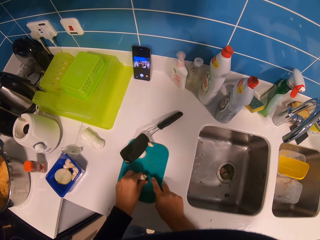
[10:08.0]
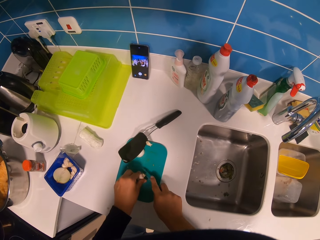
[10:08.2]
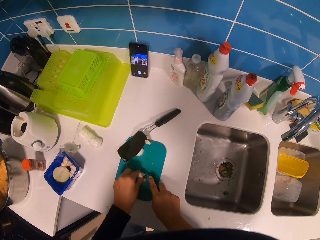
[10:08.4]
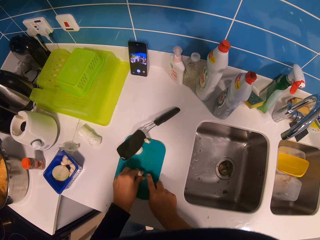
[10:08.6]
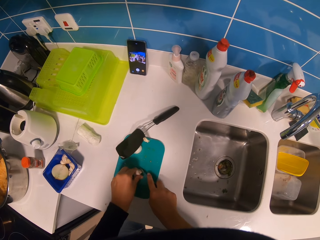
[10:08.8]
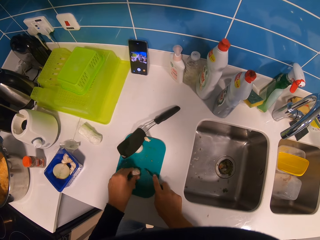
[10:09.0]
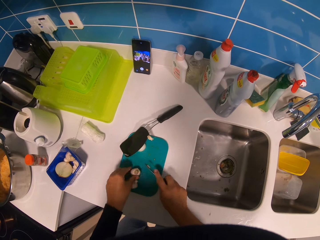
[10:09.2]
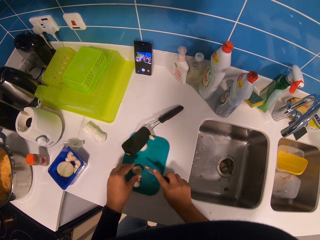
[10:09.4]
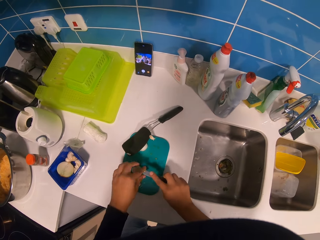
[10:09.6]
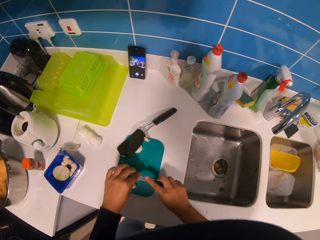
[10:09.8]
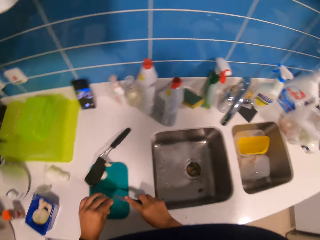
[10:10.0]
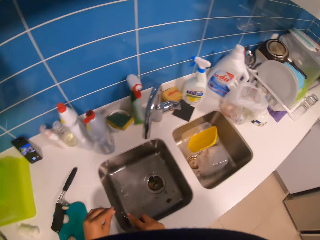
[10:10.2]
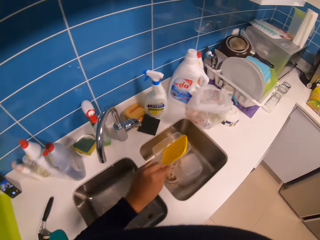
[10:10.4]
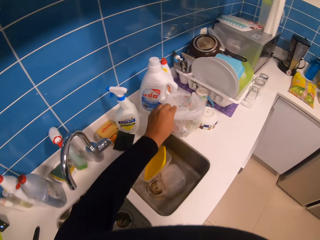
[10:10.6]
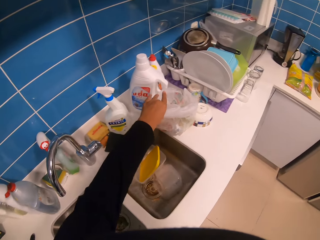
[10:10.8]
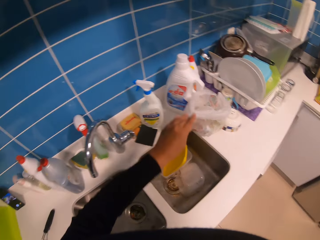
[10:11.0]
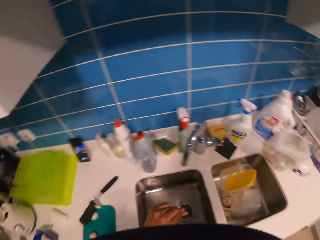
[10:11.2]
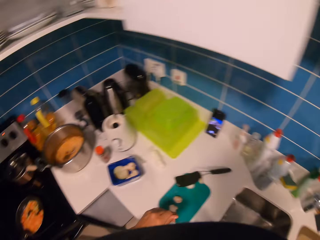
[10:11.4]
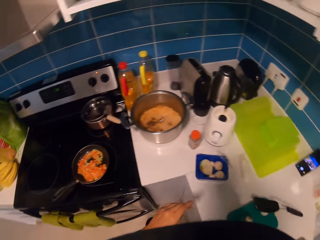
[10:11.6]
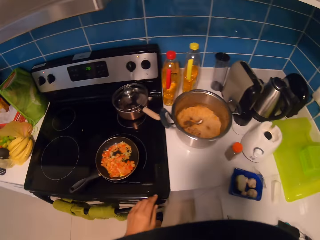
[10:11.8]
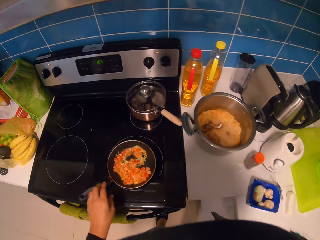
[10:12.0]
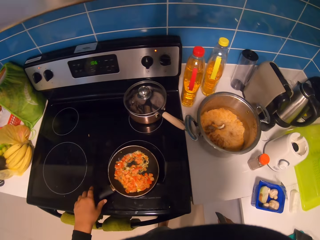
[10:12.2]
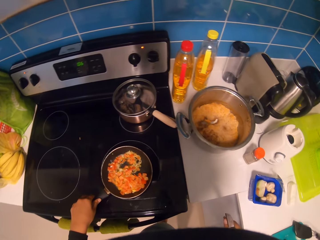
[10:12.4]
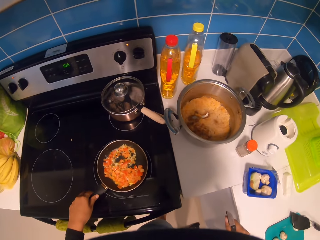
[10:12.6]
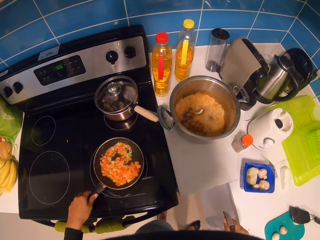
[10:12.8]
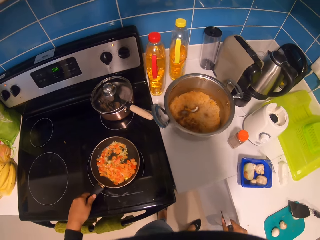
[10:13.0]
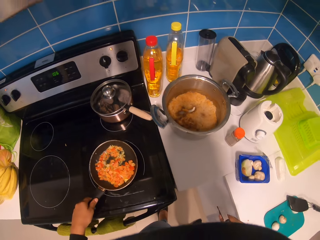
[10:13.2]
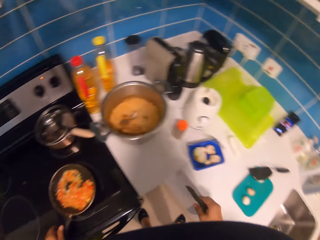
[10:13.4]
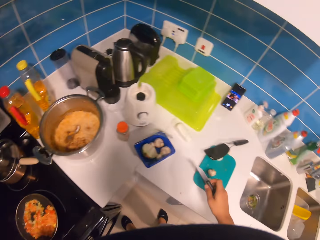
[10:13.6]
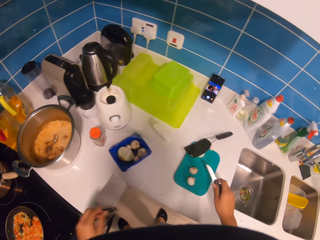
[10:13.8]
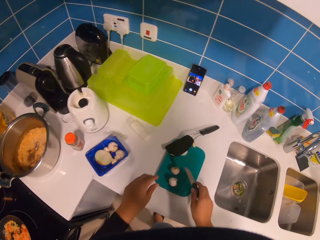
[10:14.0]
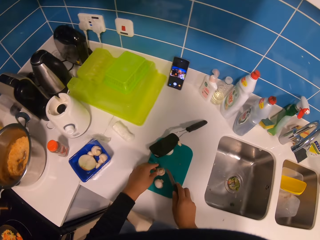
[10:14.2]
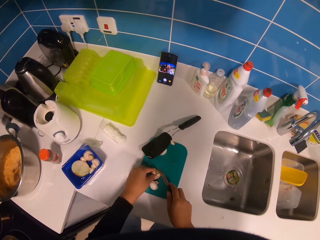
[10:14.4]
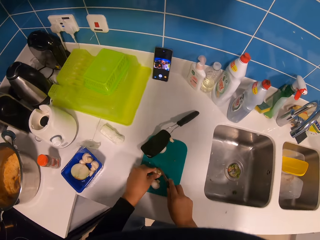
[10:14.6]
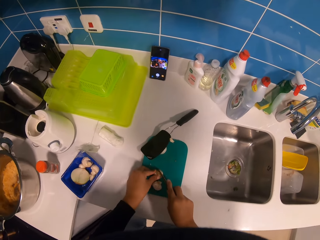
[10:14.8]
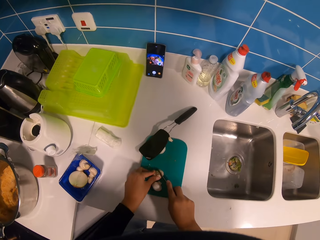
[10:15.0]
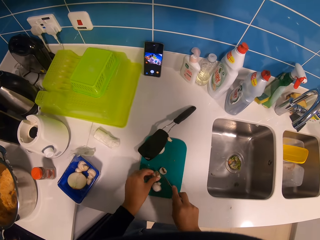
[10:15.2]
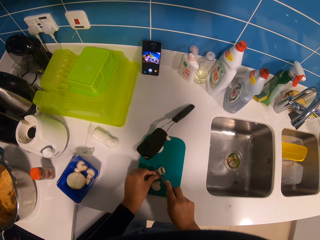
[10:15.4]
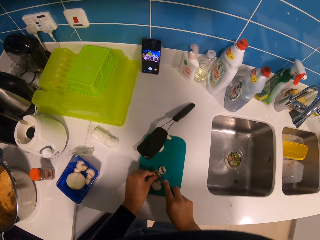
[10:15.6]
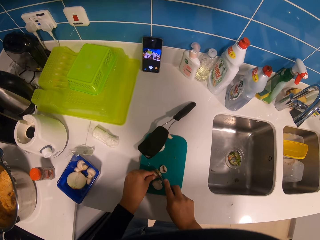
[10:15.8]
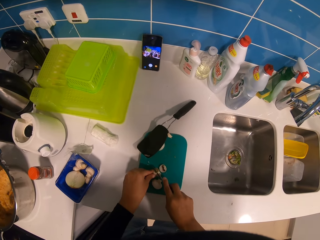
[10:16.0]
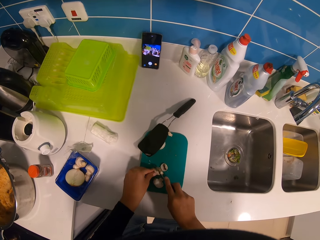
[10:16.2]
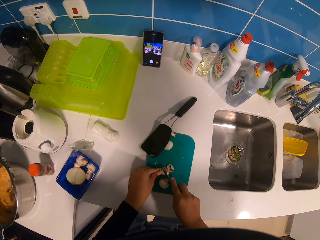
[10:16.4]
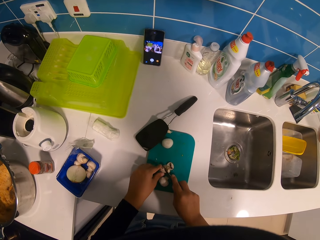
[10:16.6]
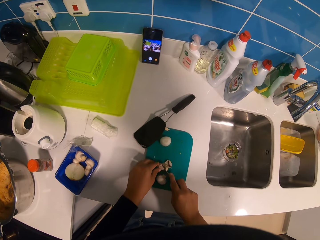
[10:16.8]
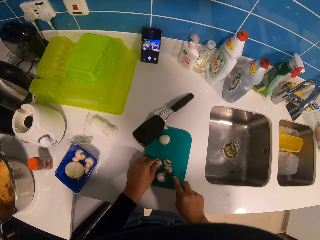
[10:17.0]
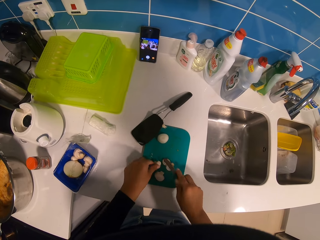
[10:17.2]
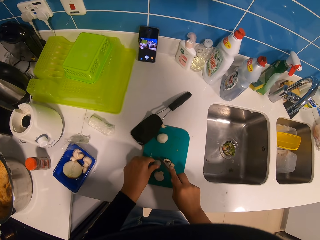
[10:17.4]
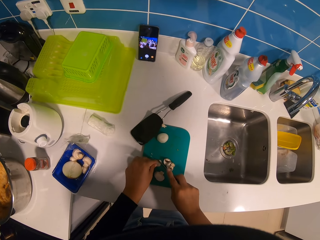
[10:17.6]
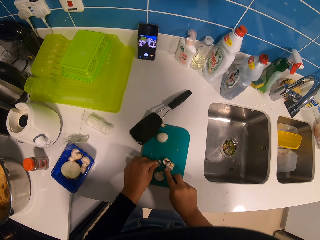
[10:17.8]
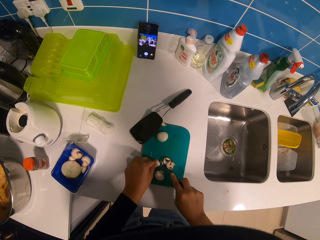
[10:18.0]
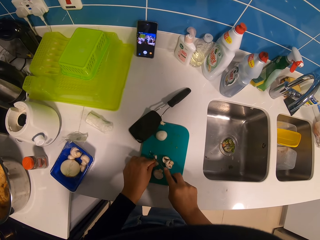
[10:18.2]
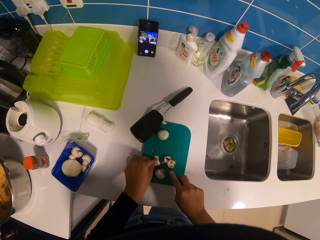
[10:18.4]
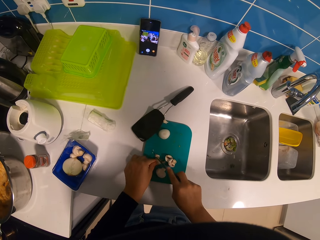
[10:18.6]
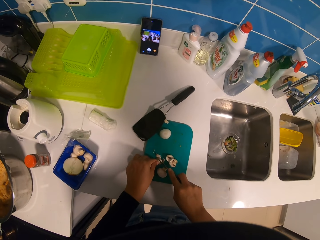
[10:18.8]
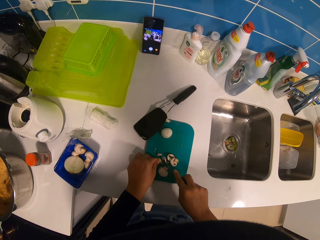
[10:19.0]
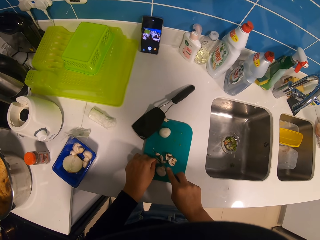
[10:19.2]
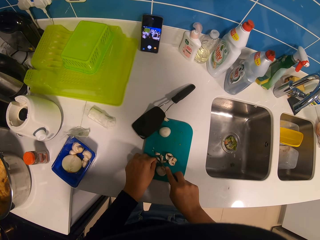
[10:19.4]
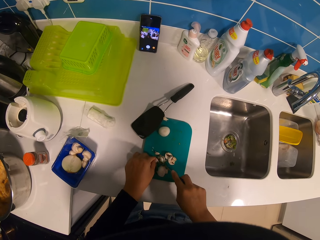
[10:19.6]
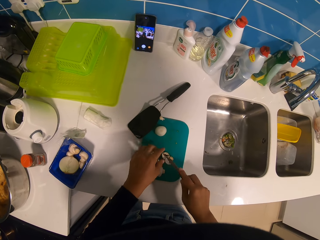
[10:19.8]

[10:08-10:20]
The camera wearer cuts the mushroom on the chopping board. They pick a piece of mushroom on the knife. They put the piece of mushroom in the paper bag. They move a pan on a cooker. They touch the pan on the cooker. They cut a mushroom into pieces on the board.

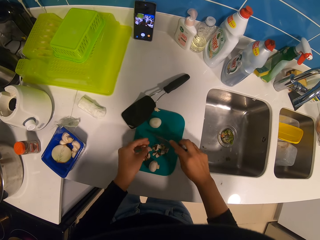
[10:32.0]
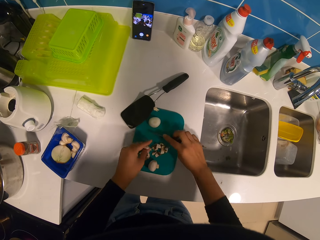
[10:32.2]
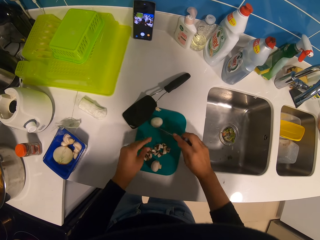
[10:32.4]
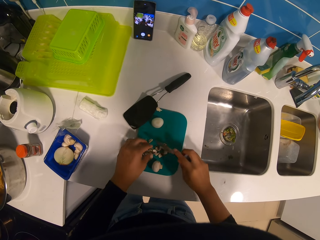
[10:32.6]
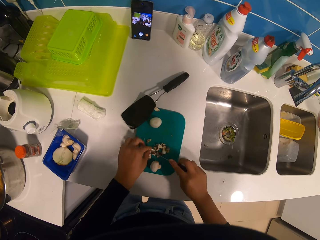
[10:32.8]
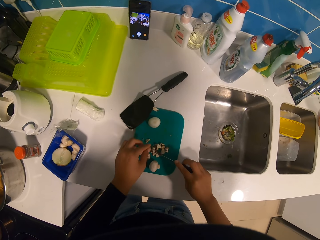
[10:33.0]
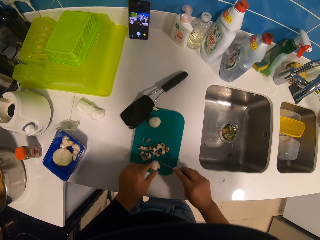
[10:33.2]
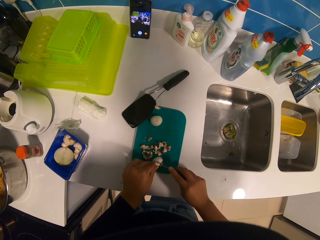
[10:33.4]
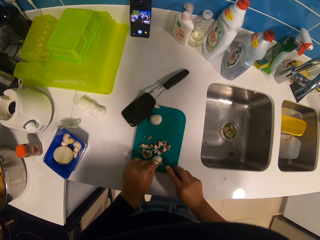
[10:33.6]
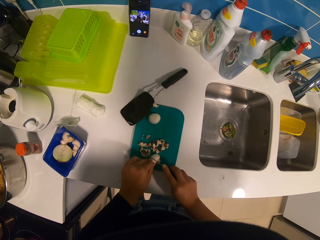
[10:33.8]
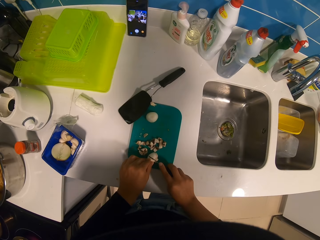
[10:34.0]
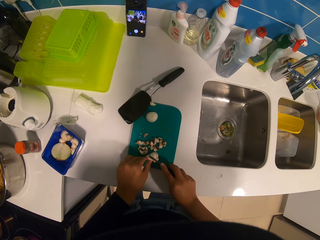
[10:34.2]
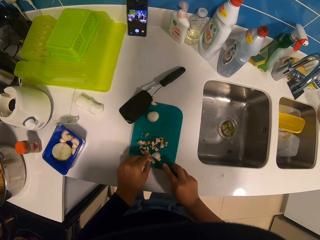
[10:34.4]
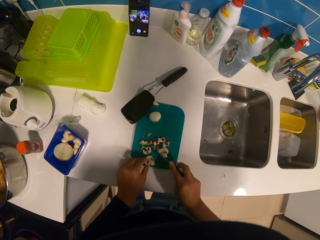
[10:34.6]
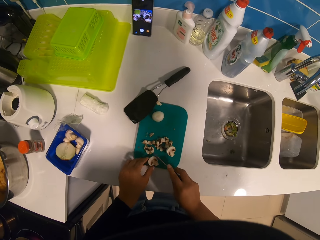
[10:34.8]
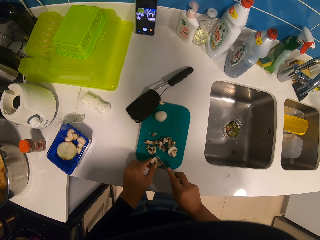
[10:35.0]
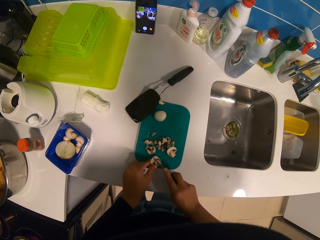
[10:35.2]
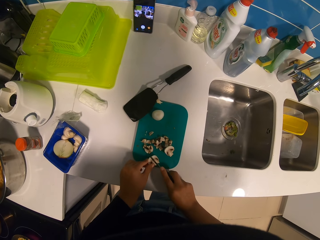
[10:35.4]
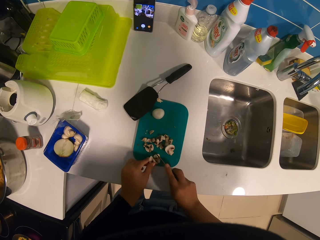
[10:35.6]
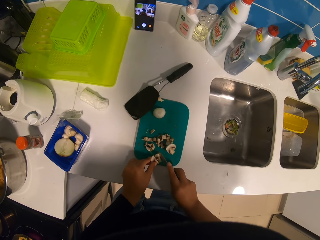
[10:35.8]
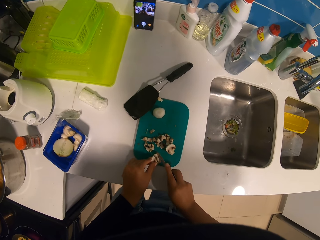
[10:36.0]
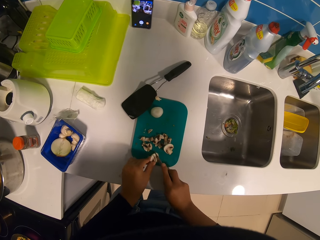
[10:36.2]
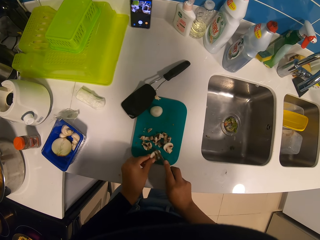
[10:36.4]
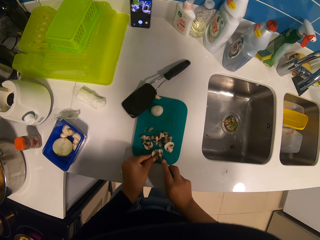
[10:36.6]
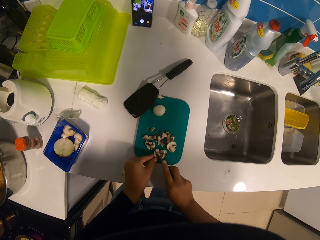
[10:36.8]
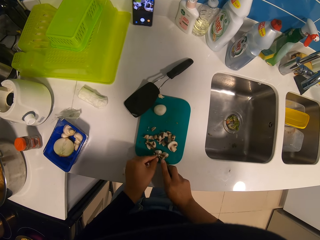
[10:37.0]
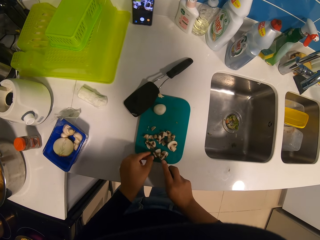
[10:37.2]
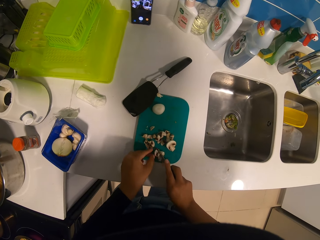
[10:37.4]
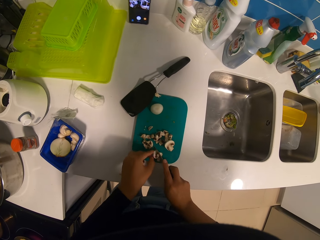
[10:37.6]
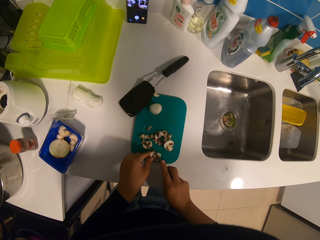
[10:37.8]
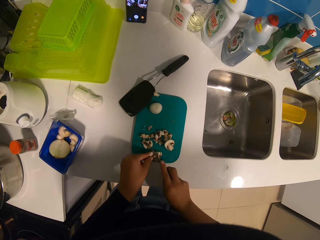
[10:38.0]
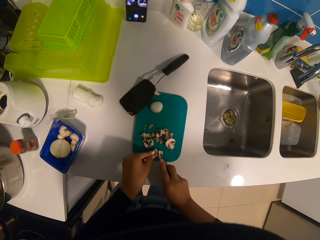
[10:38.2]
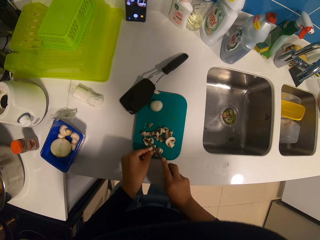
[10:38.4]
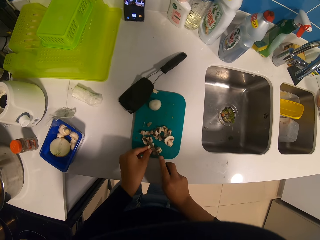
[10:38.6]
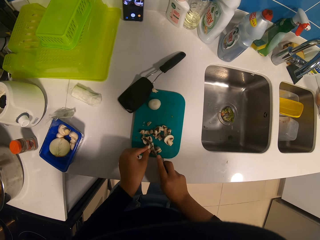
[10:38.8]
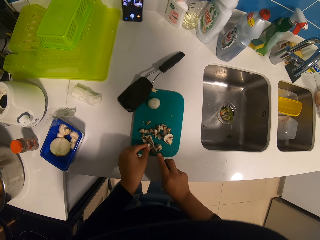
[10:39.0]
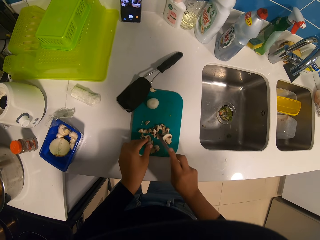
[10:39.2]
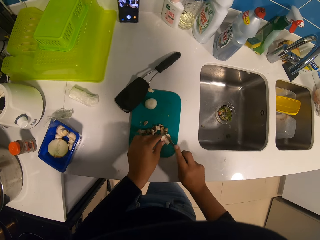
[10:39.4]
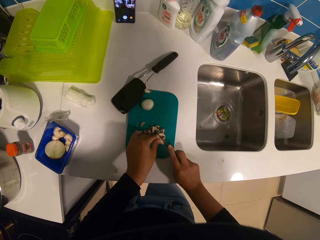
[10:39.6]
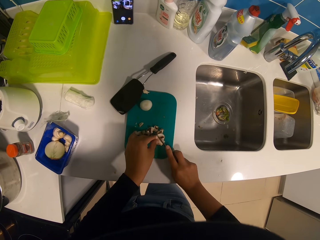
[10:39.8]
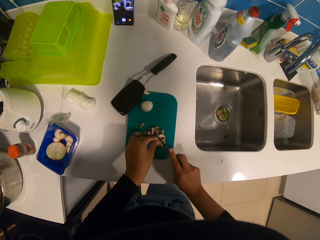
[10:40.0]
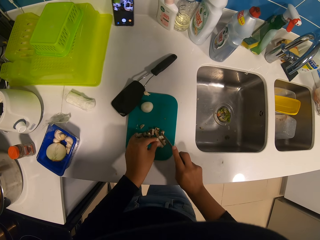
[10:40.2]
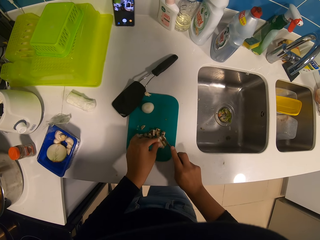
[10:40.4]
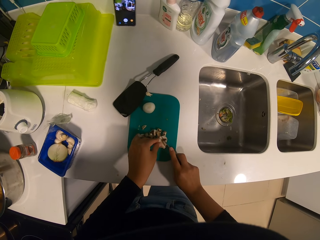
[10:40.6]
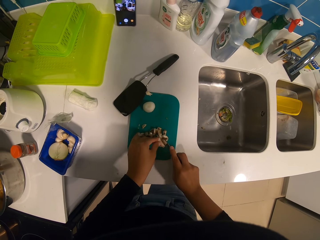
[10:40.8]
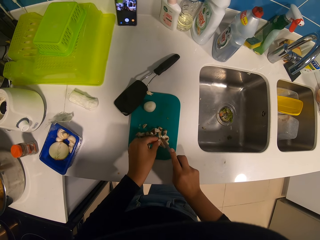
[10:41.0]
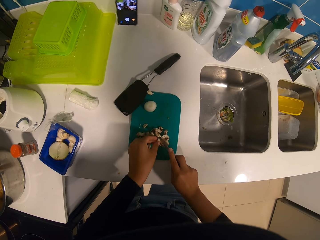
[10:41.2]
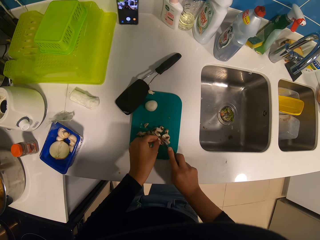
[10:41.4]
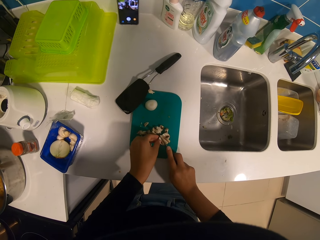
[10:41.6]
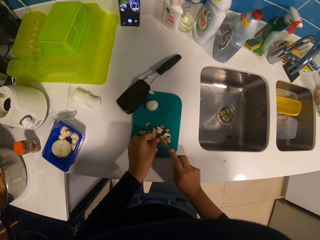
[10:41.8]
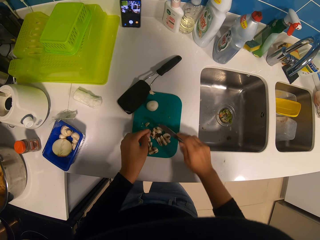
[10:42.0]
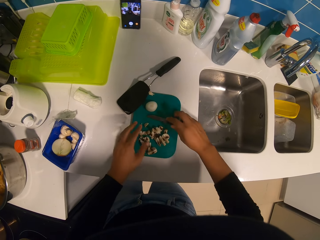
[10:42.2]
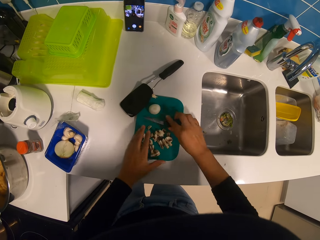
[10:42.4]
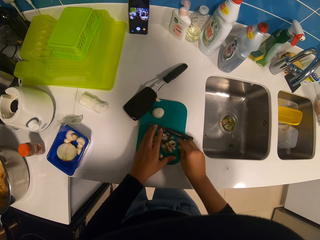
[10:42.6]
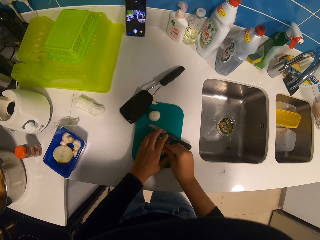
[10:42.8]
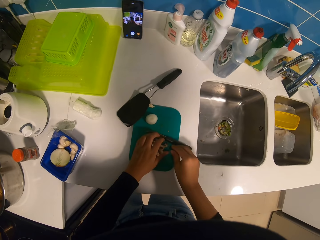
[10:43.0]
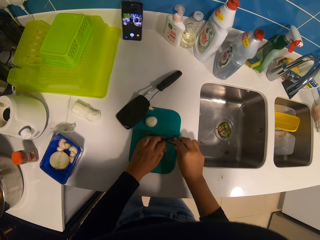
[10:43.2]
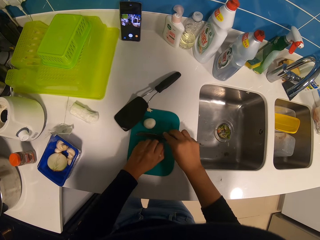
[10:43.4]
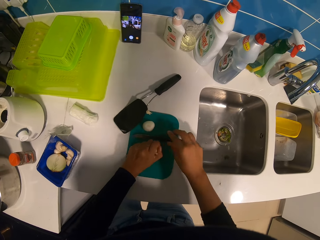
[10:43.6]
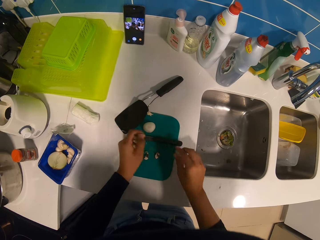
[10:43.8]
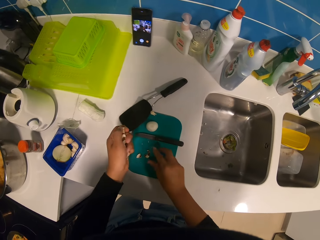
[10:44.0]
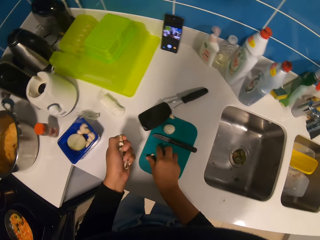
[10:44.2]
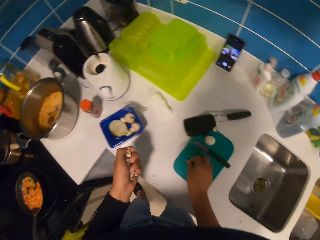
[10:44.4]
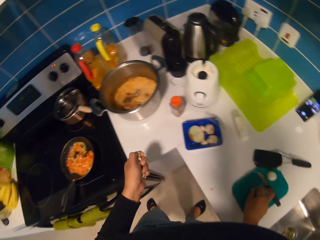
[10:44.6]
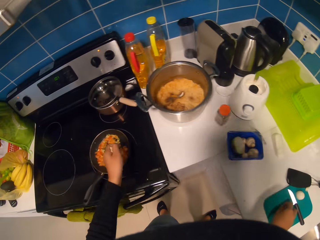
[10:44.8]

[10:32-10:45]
The camera wearer cuts a mushroom into pieces. They pick pieces of mushrooms on a chopping board.
